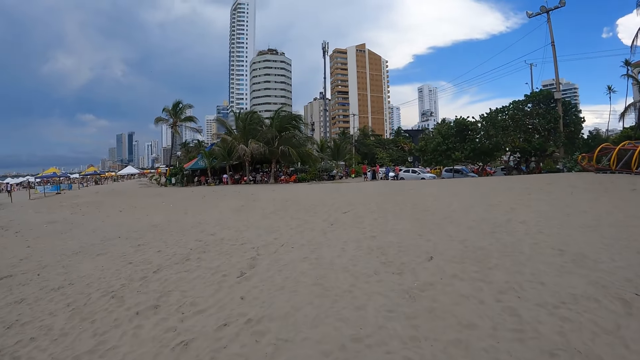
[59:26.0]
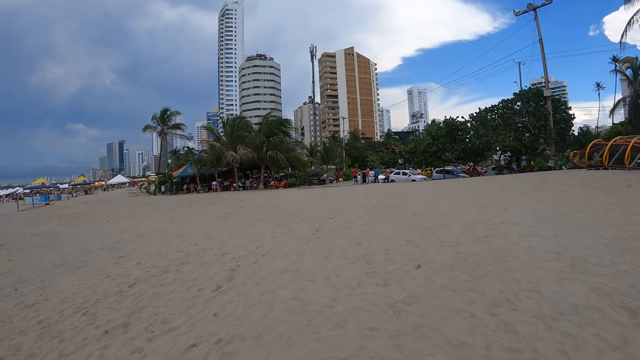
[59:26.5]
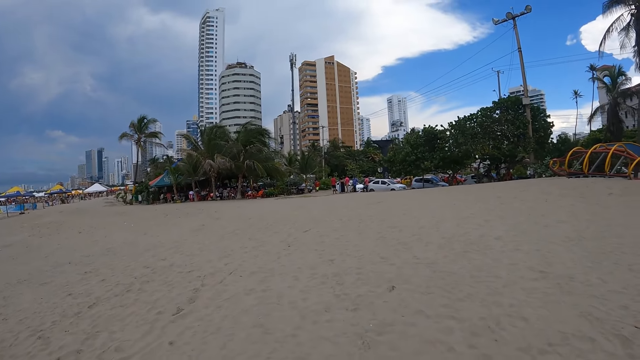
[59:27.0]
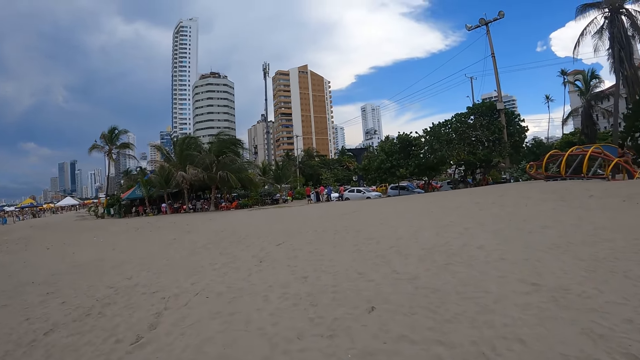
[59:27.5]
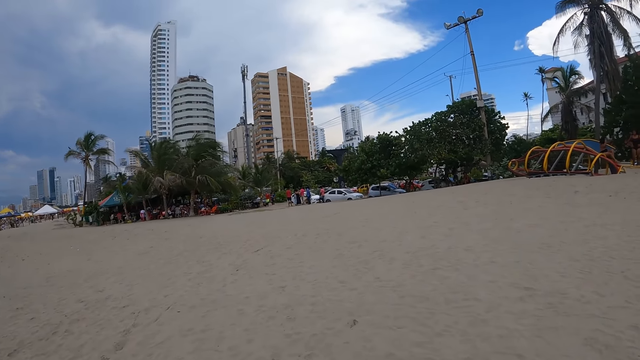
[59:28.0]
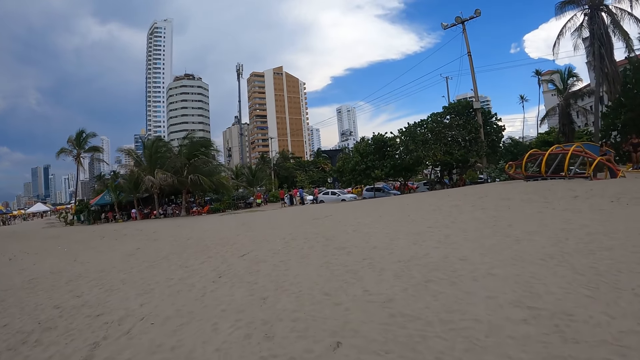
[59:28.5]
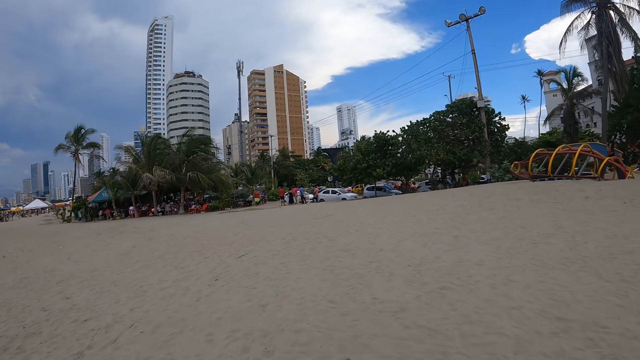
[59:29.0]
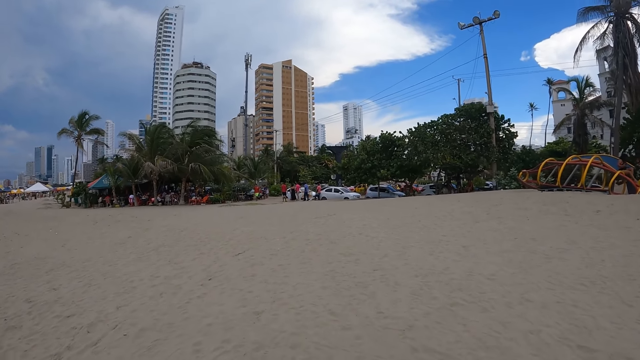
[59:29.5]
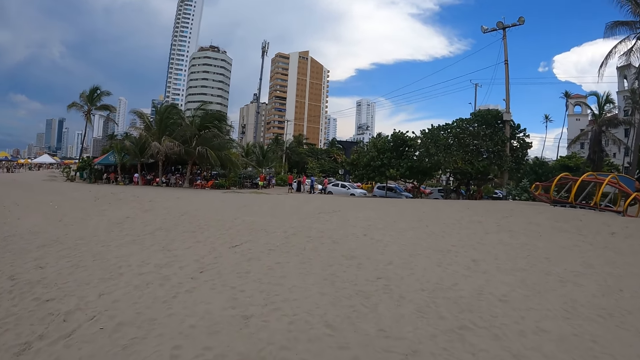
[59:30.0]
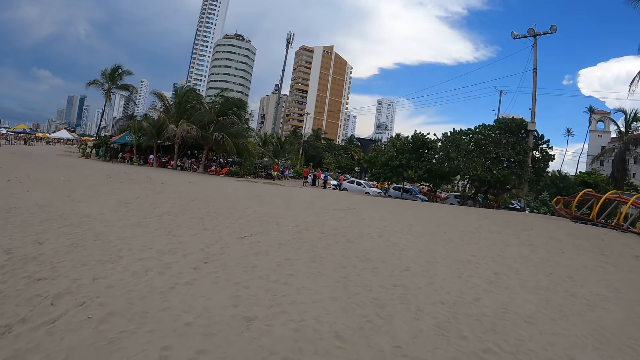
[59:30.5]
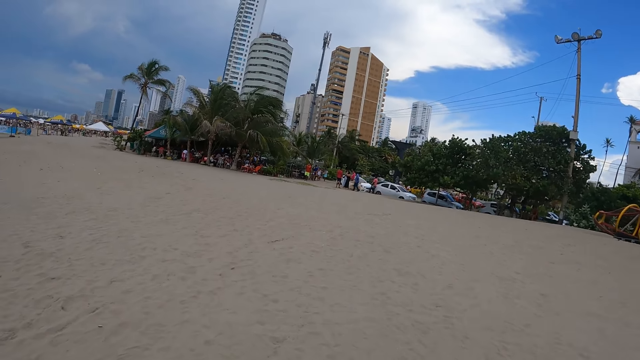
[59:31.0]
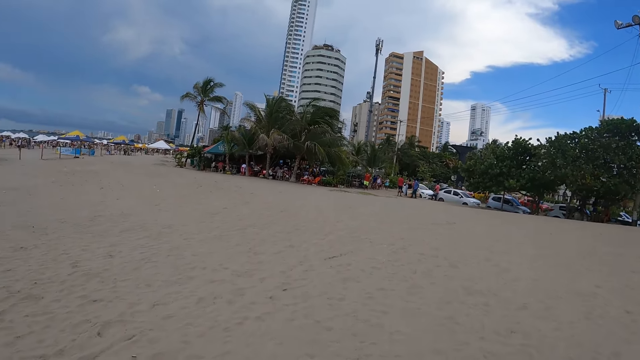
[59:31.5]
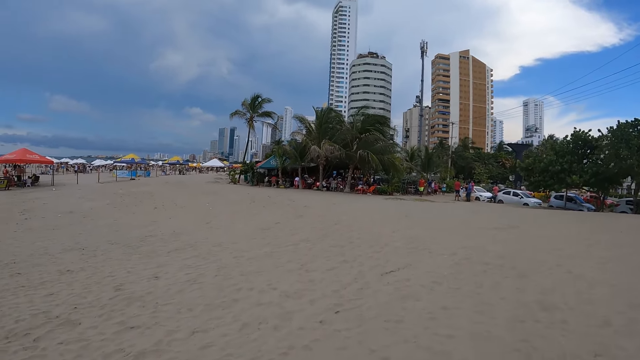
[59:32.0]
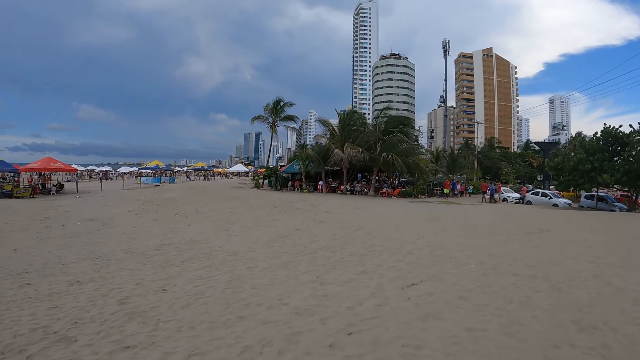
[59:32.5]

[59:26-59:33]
The camera wearer walks.

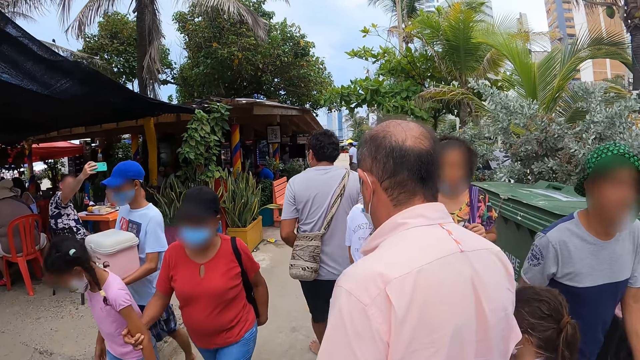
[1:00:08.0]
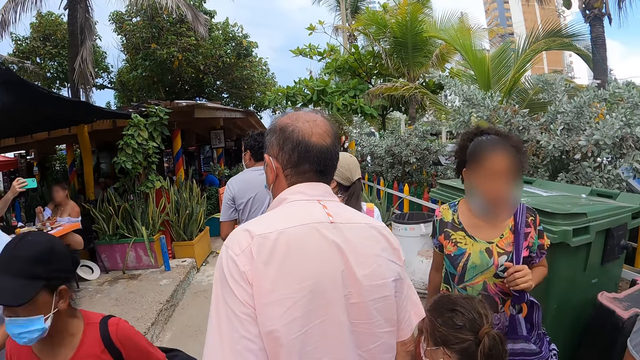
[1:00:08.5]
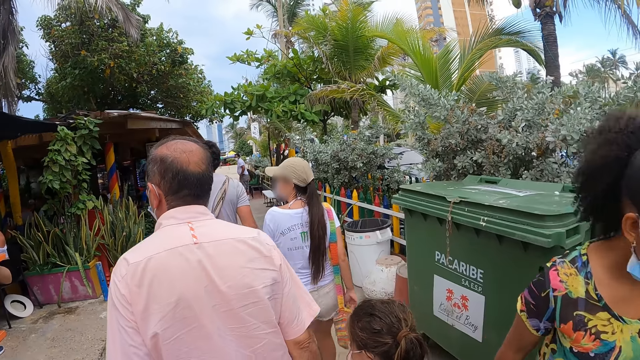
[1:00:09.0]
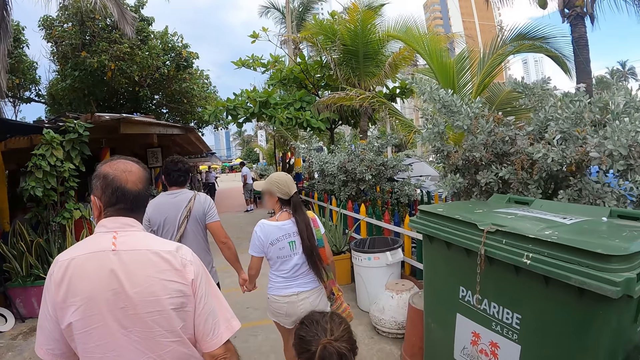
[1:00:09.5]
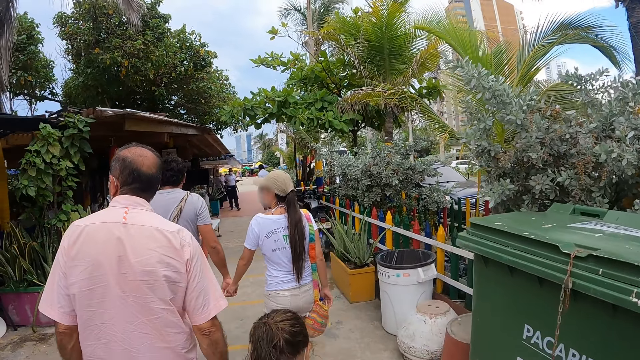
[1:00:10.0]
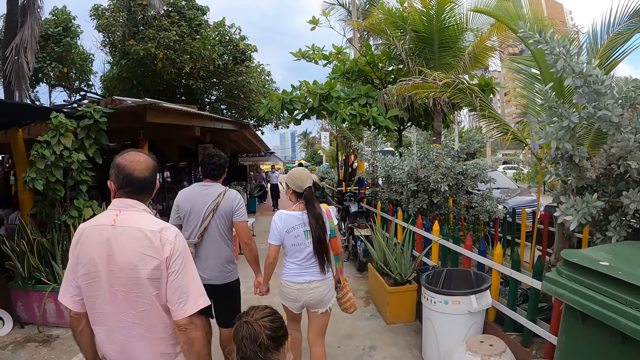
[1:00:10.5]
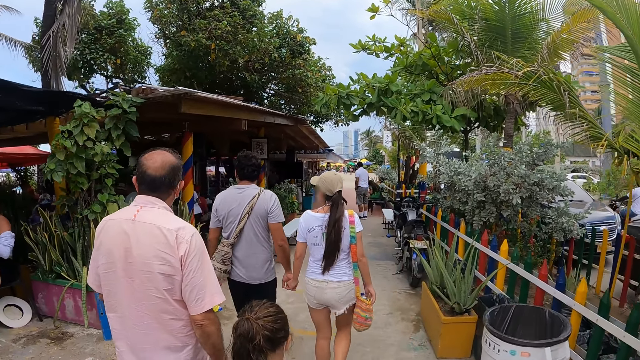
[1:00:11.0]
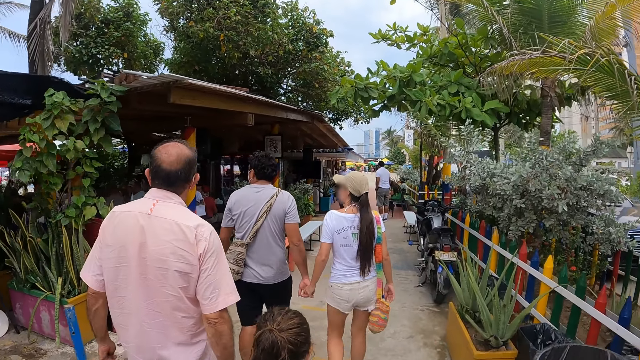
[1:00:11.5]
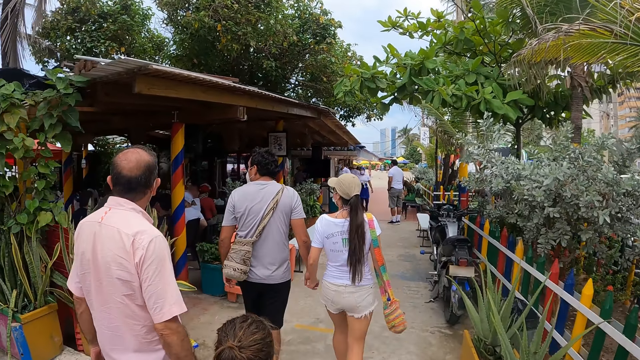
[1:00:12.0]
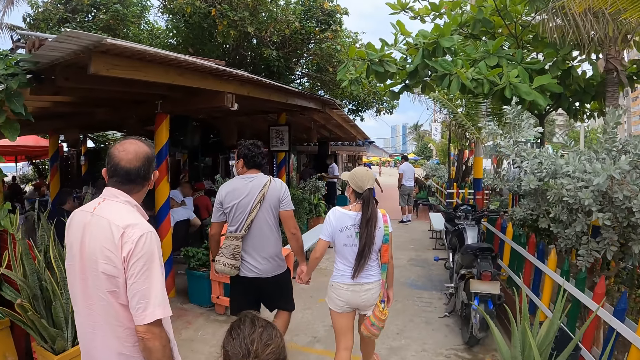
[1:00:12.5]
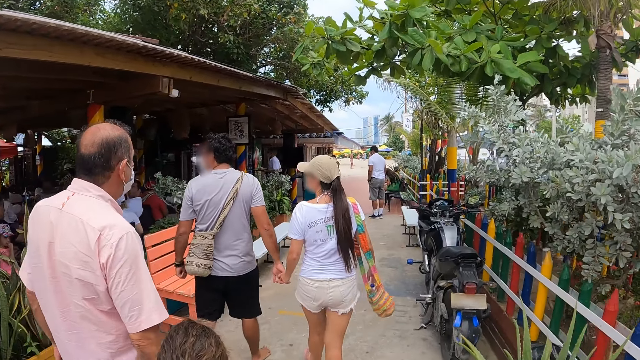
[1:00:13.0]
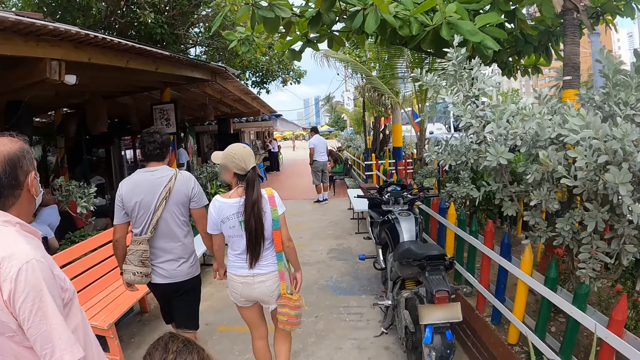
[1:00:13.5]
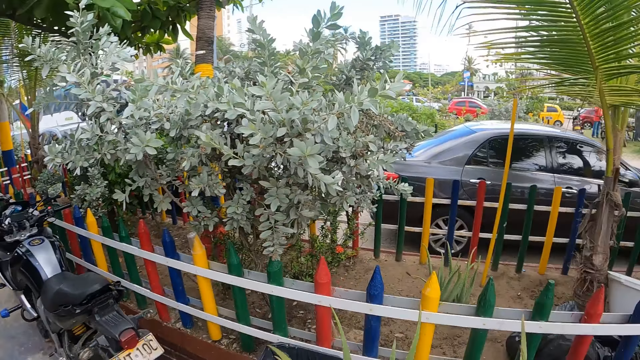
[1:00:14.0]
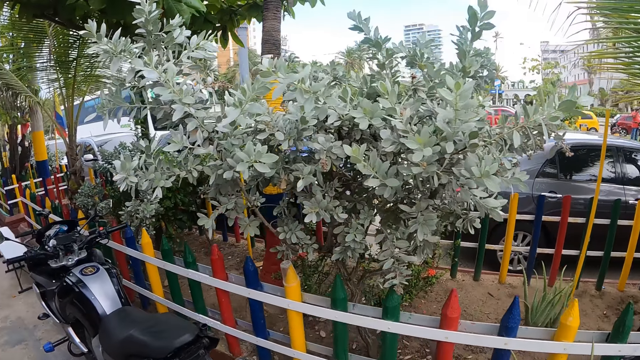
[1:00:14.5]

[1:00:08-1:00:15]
The camera wearer walks on the pavement.

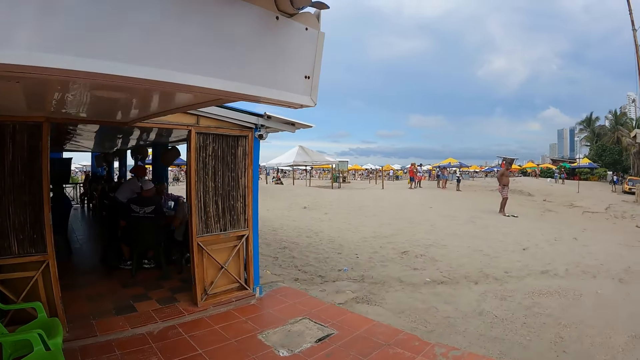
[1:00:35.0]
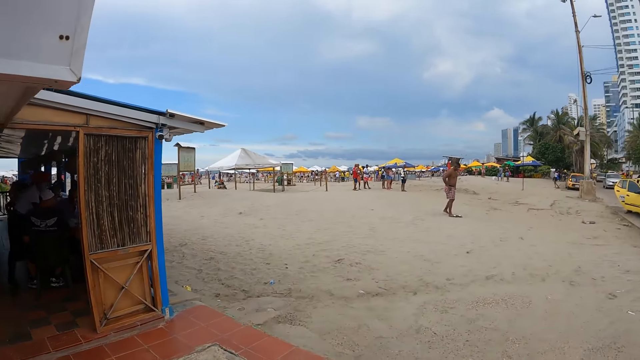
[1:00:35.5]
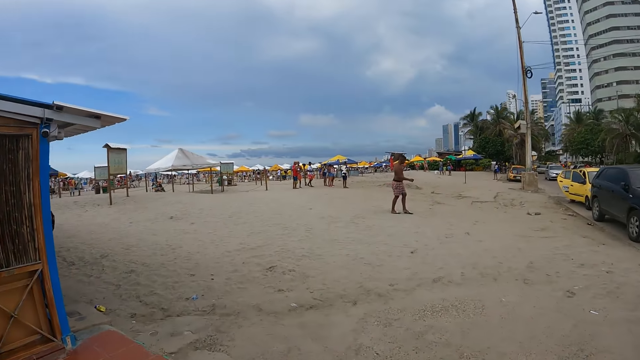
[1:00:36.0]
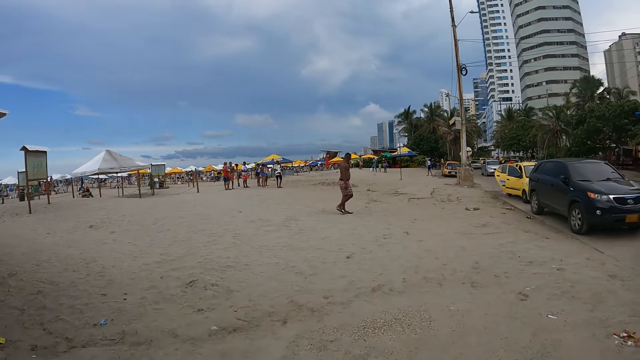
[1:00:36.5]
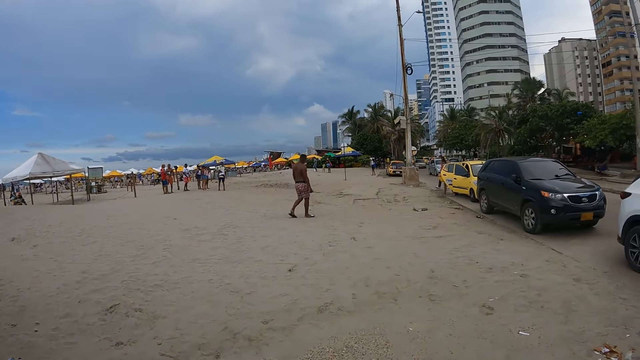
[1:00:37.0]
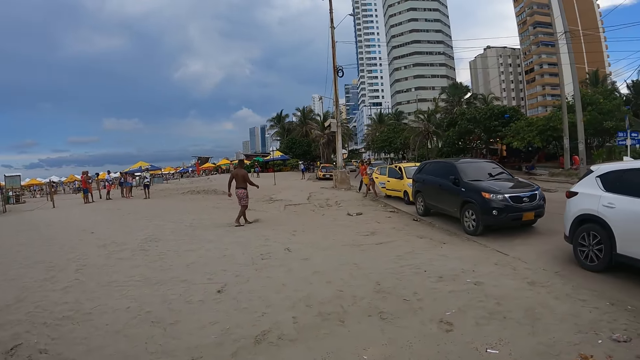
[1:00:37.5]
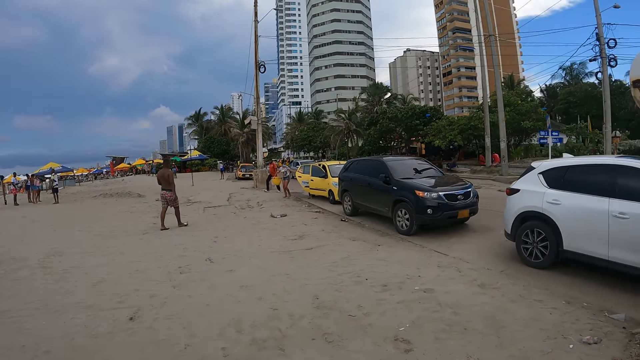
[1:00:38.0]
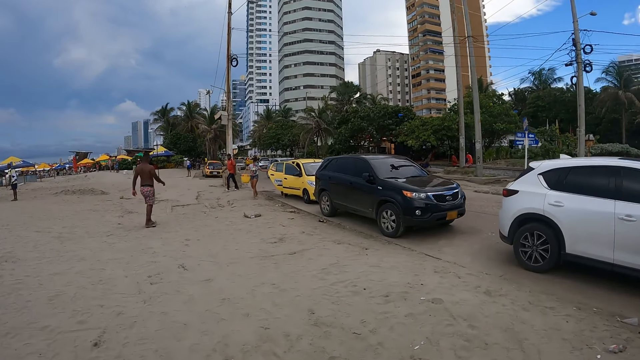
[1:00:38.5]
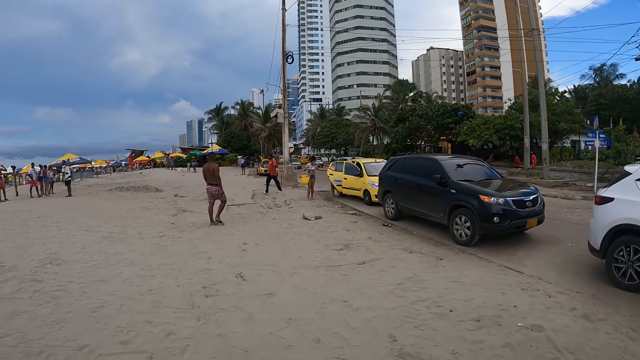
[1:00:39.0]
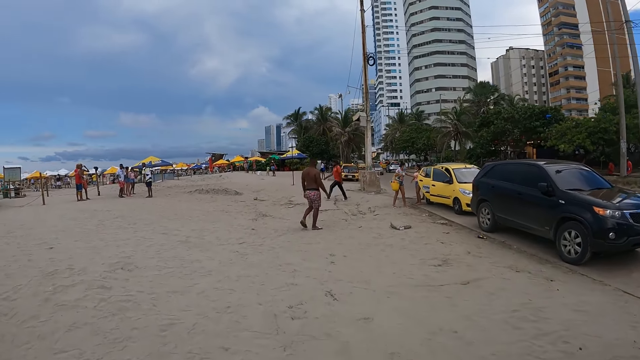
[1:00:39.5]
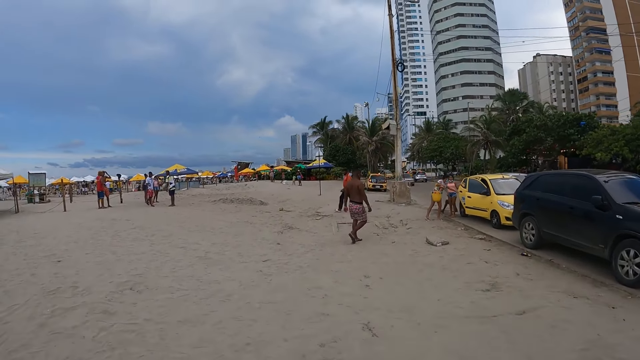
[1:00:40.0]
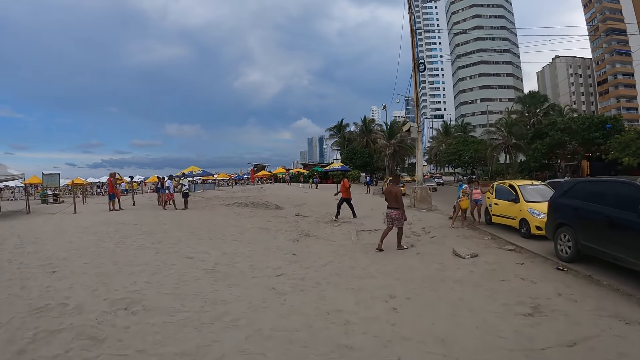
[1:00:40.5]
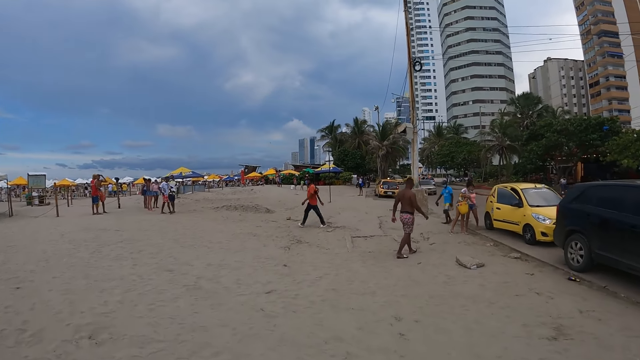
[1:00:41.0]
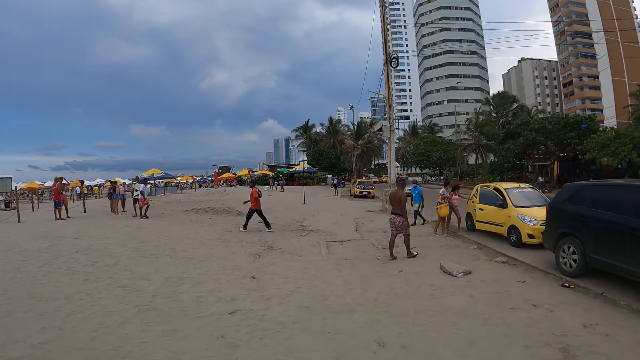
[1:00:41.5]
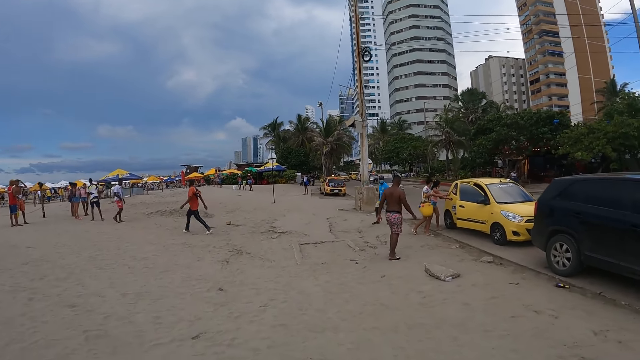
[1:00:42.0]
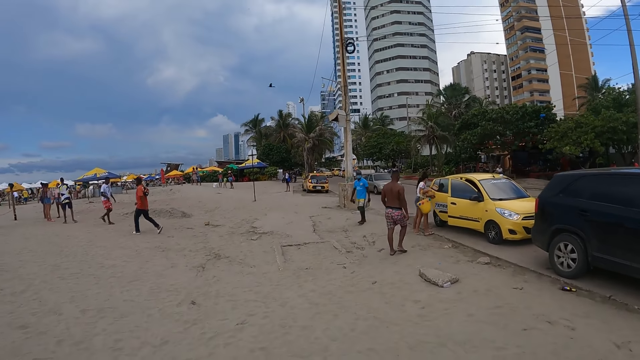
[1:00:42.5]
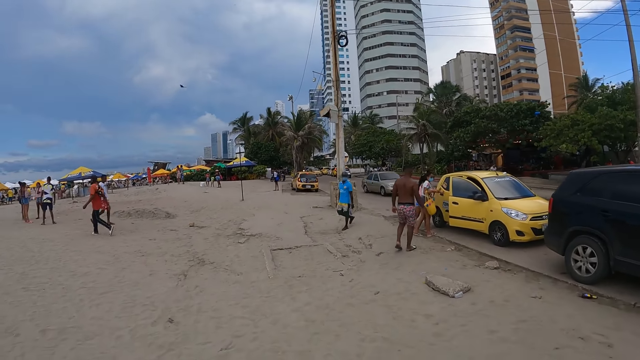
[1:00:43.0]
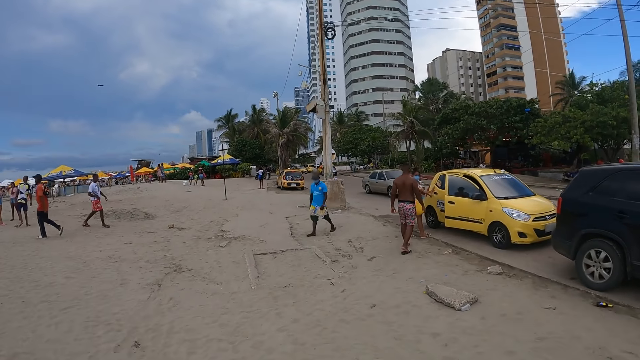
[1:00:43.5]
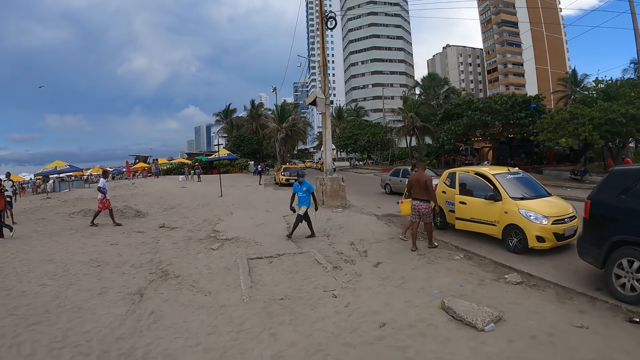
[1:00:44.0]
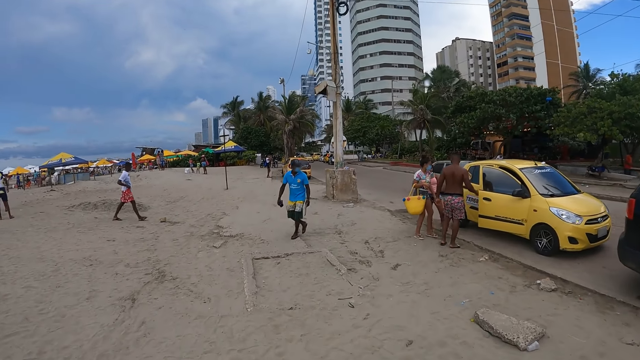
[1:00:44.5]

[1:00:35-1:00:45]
The camera wearer walks on the beach.
